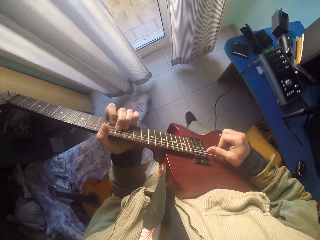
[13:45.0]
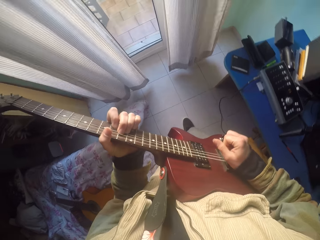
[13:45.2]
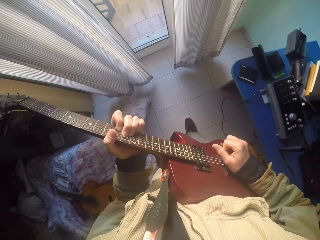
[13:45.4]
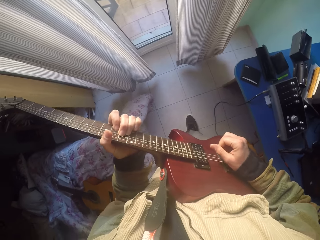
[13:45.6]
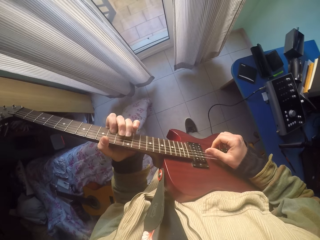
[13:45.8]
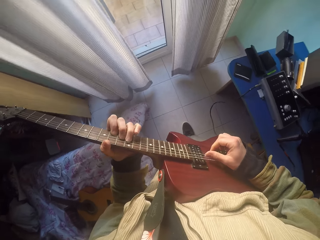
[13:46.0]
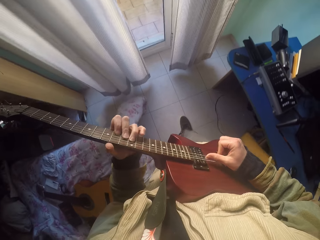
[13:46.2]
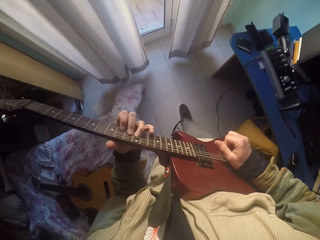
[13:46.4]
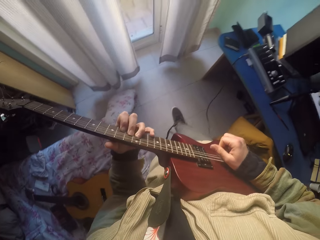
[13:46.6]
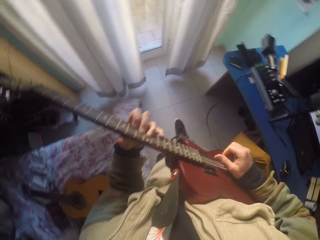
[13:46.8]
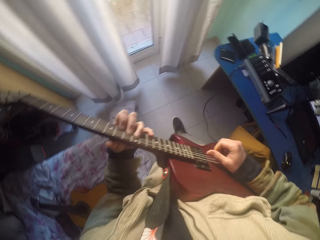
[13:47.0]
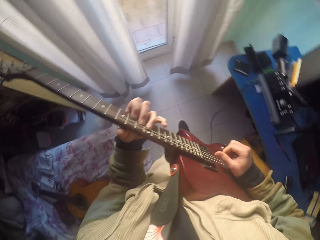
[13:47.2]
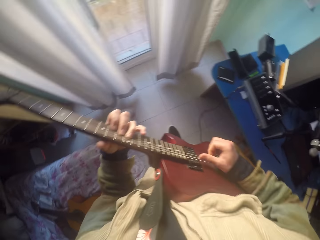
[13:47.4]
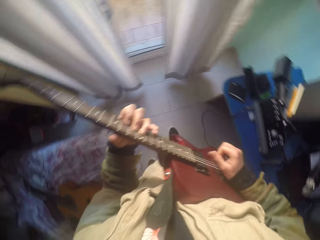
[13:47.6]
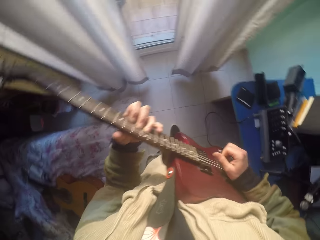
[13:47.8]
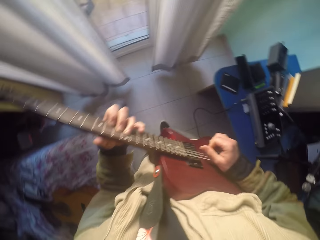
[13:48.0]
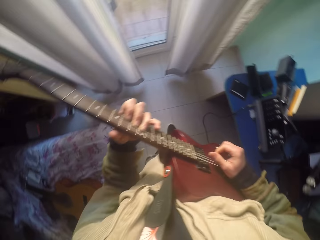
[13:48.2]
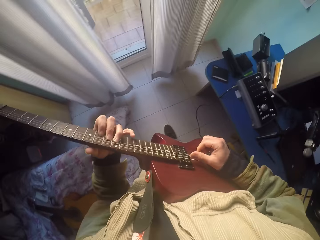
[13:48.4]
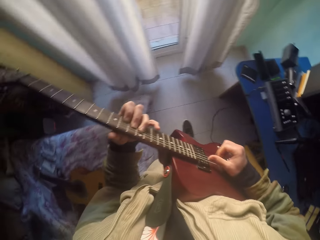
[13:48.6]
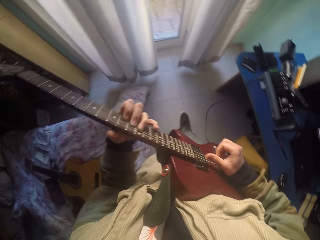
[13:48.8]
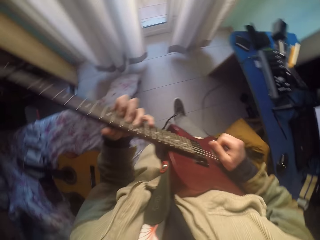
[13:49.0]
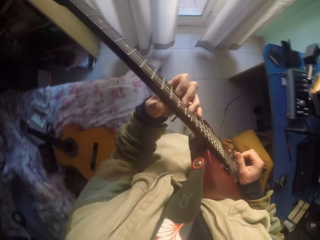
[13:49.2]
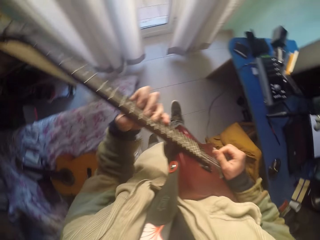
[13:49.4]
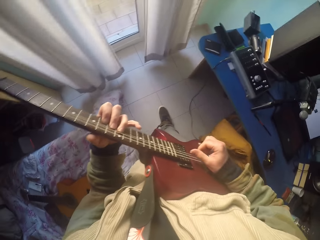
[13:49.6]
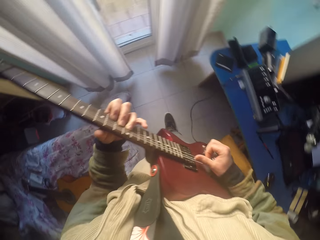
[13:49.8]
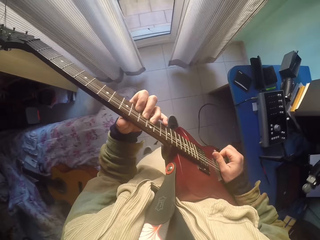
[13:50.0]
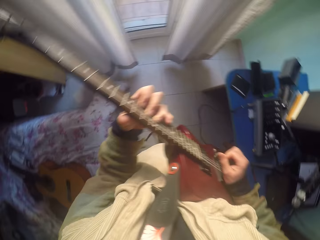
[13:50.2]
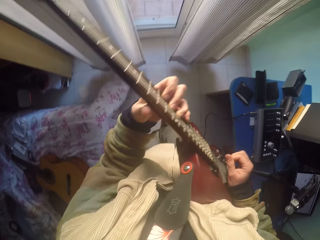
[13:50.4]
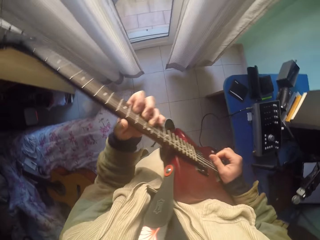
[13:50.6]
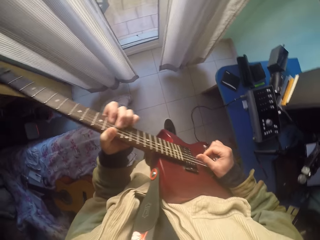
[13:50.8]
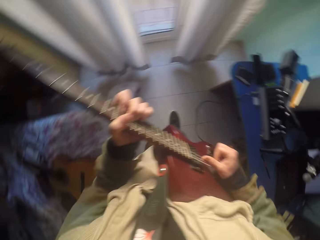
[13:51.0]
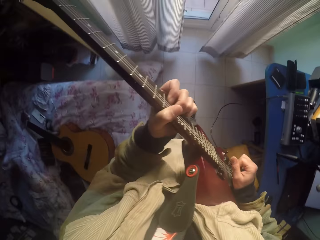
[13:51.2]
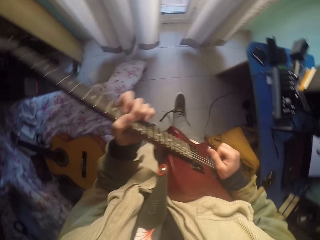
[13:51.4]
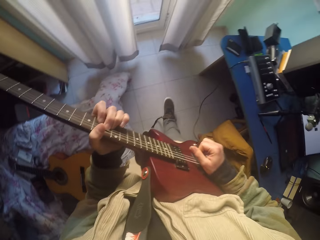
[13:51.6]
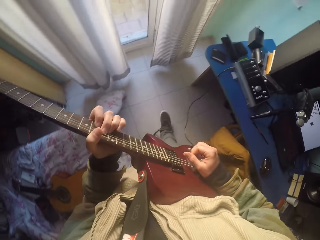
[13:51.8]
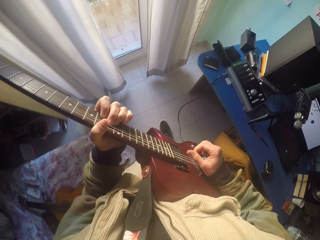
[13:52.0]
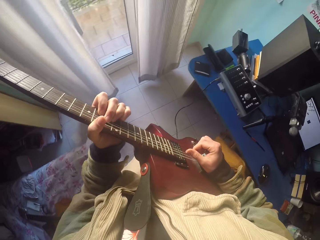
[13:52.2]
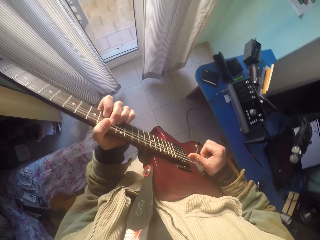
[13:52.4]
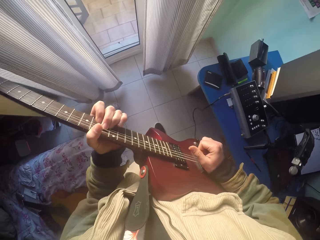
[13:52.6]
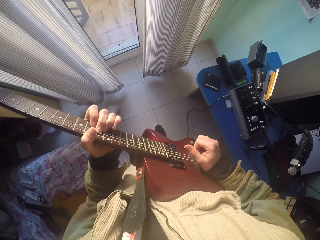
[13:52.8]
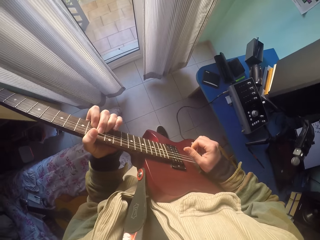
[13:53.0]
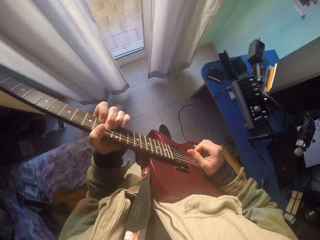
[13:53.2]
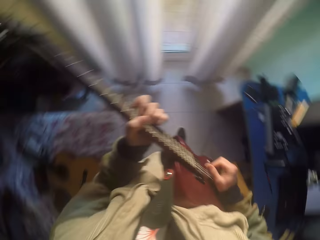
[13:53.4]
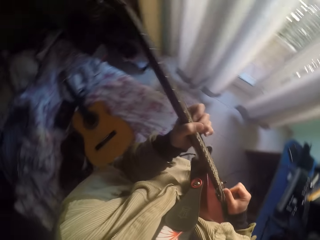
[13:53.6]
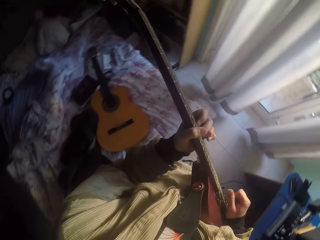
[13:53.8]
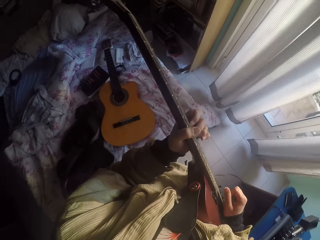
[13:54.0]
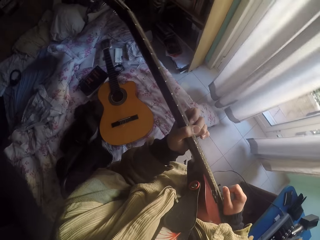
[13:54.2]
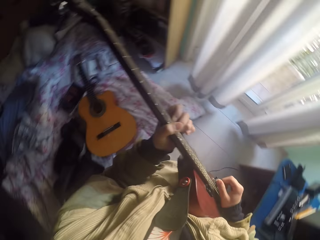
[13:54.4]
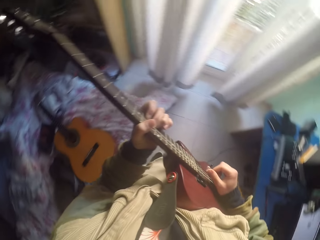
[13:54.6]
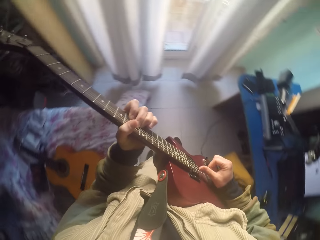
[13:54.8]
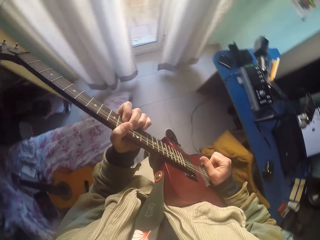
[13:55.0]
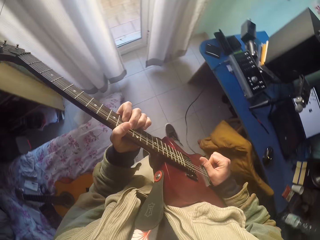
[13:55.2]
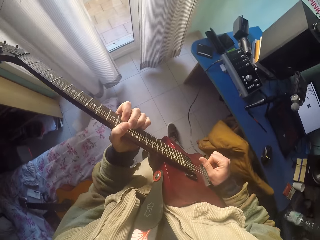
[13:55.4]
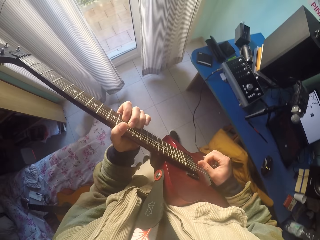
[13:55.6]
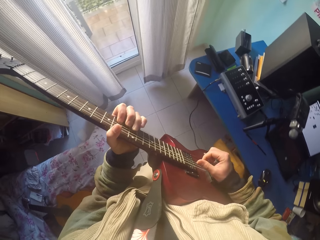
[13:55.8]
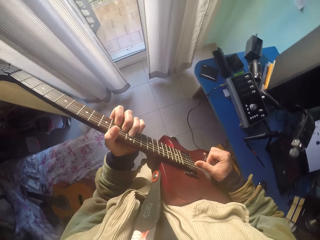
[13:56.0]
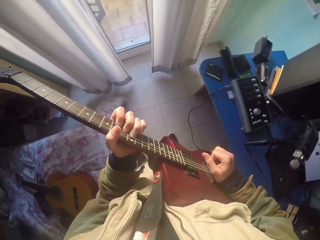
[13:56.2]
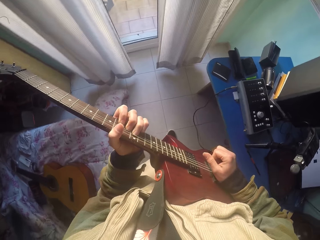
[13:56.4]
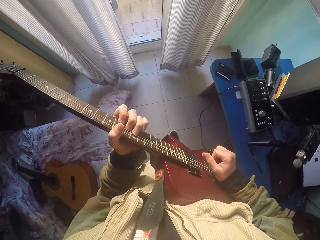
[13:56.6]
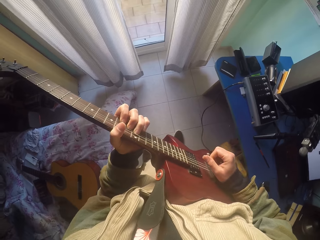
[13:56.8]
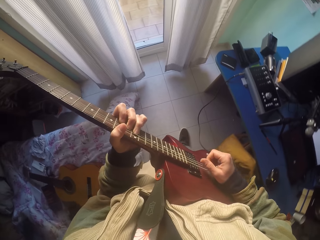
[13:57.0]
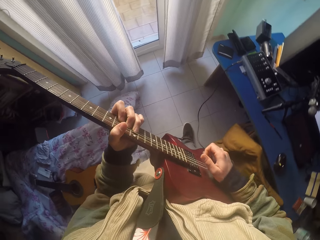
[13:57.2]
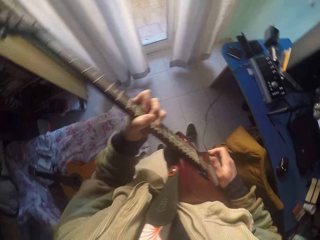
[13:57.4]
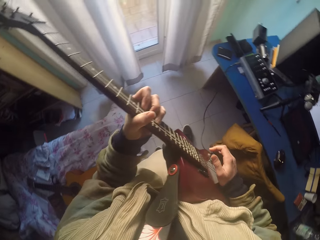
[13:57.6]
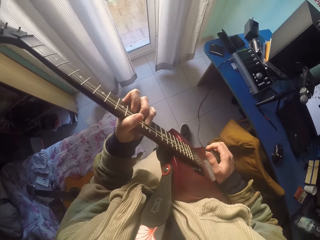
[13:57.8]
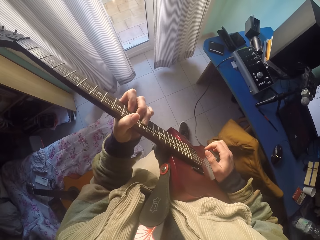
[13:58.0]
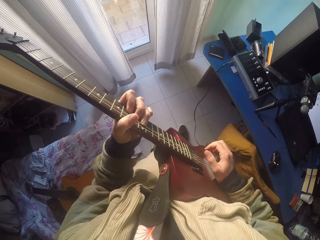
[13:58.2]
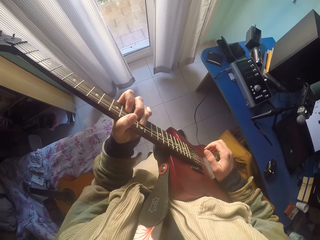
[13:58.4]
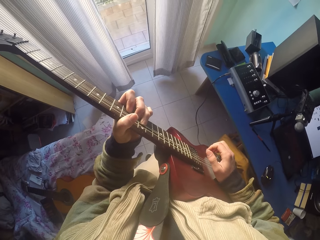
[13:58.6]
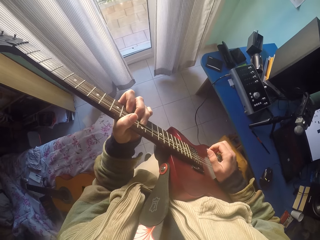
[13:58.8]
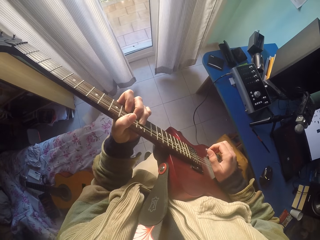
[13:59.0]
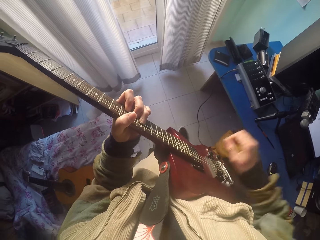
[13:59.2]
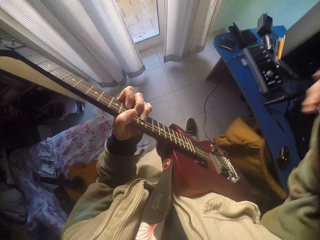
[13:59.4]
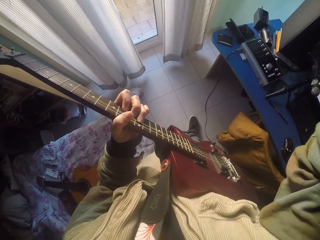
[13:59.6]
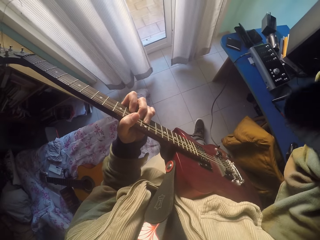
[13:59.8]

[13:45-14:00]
The camera wearer swings the body. They look around. They play on the guitar strings and position markers with the hands' fingers. They move a leg. They play on the guitar strings and position markers with the hands' fingers. They remove a hand from the guitar. They hold a hand up.
